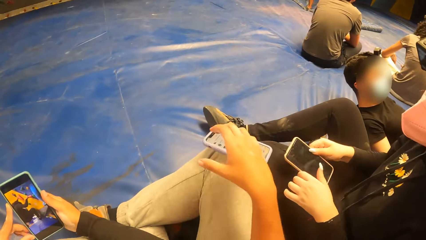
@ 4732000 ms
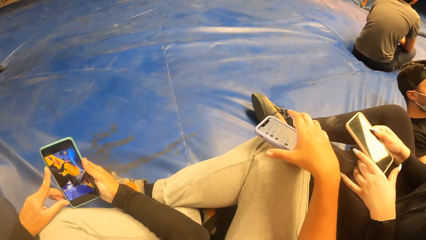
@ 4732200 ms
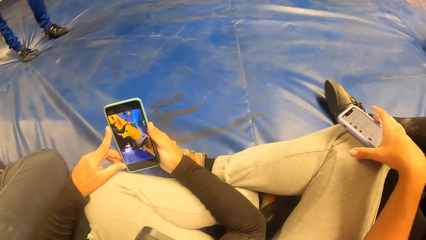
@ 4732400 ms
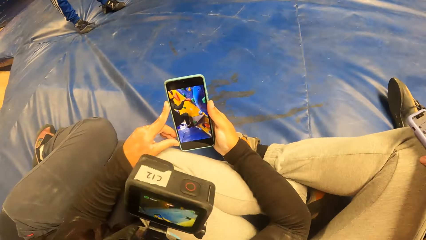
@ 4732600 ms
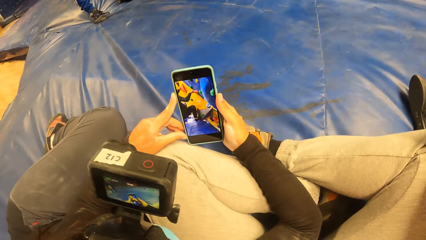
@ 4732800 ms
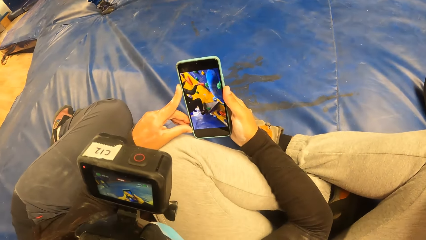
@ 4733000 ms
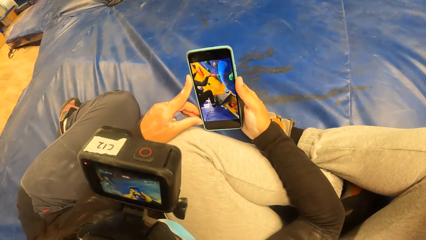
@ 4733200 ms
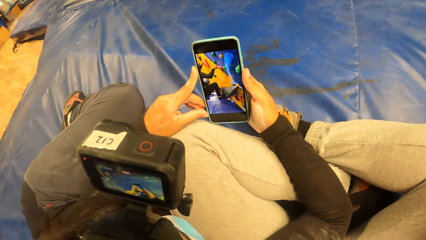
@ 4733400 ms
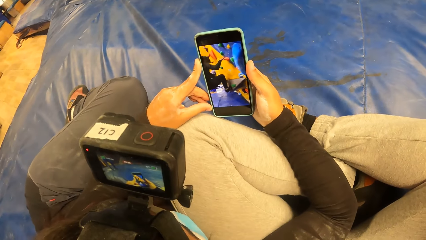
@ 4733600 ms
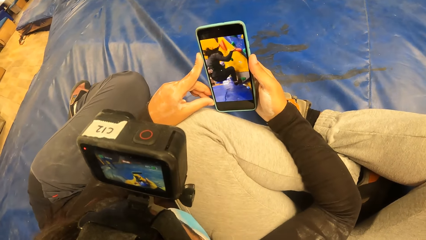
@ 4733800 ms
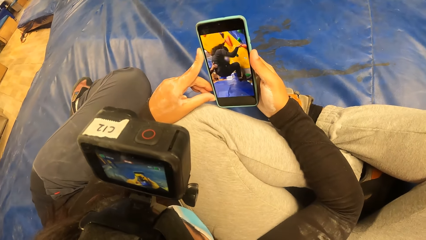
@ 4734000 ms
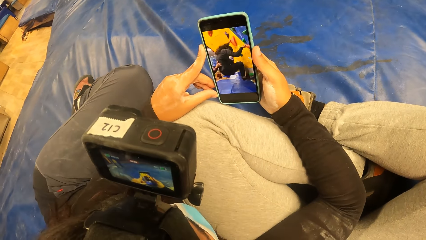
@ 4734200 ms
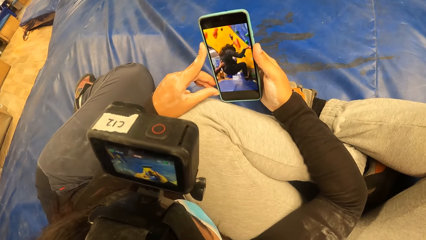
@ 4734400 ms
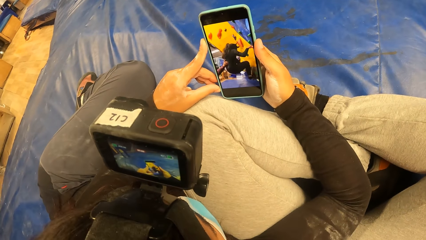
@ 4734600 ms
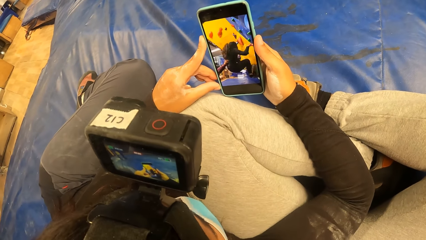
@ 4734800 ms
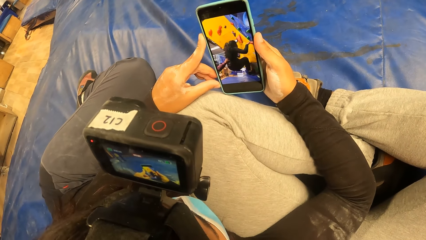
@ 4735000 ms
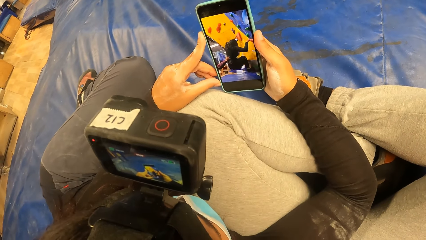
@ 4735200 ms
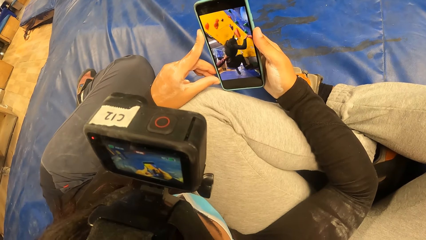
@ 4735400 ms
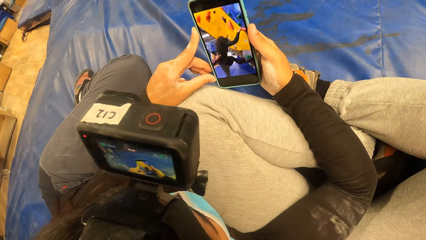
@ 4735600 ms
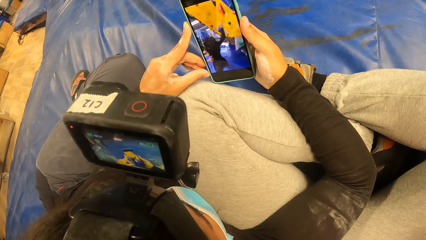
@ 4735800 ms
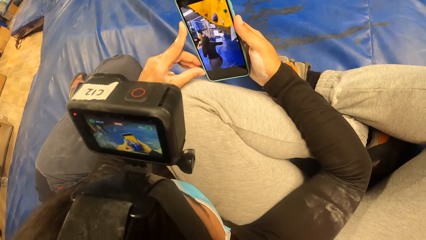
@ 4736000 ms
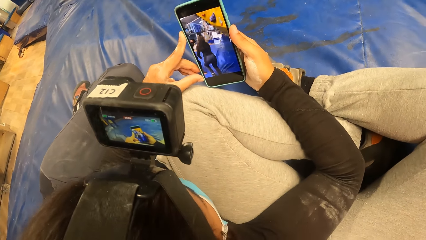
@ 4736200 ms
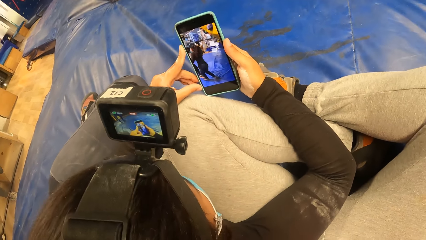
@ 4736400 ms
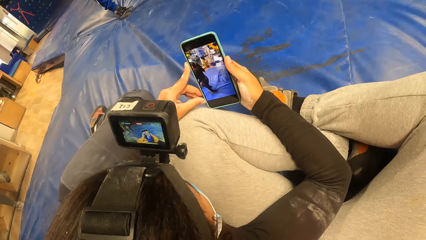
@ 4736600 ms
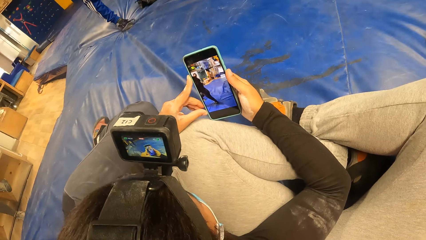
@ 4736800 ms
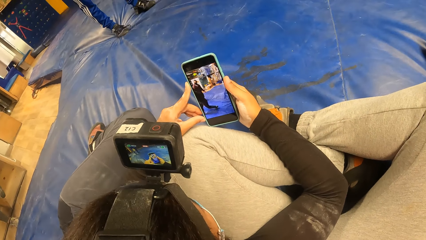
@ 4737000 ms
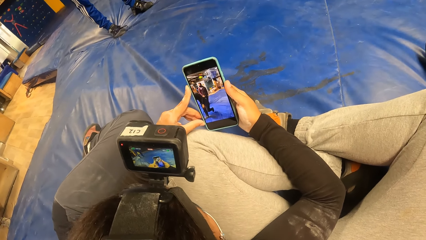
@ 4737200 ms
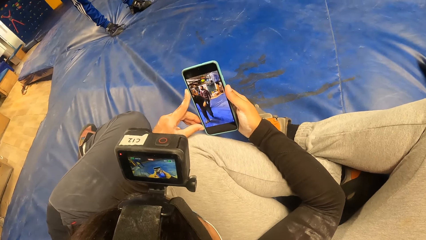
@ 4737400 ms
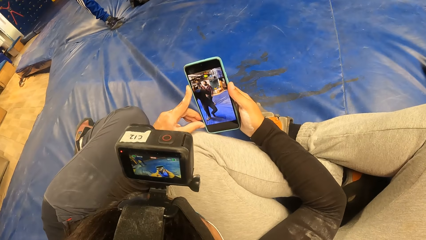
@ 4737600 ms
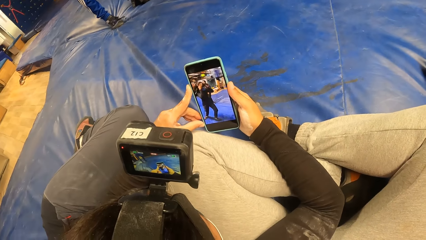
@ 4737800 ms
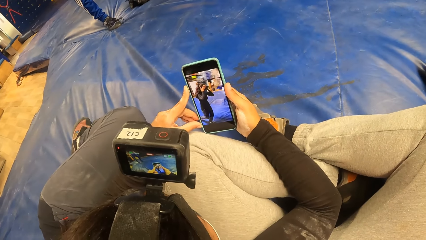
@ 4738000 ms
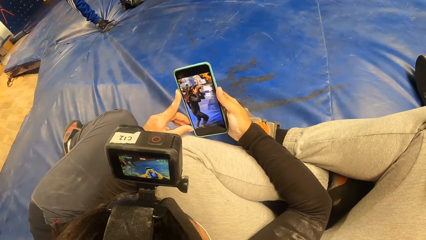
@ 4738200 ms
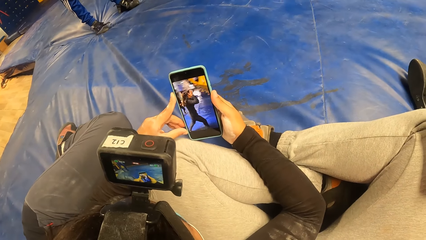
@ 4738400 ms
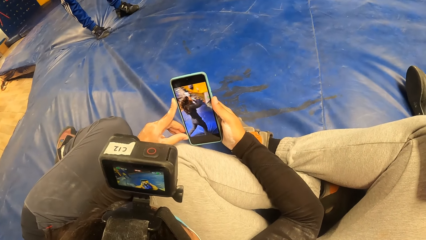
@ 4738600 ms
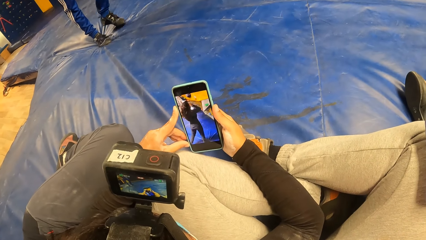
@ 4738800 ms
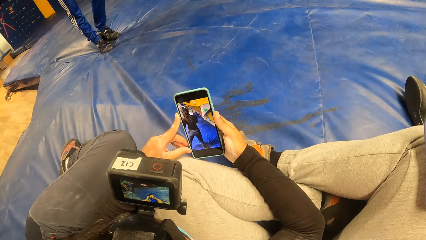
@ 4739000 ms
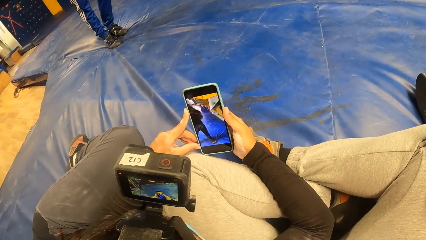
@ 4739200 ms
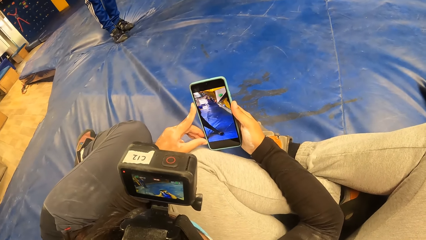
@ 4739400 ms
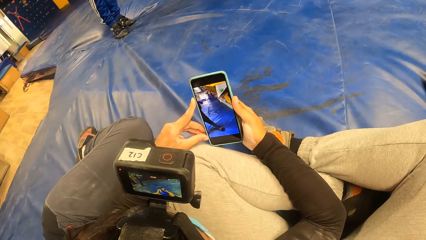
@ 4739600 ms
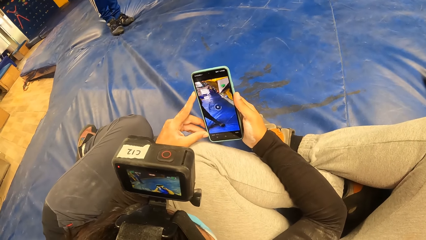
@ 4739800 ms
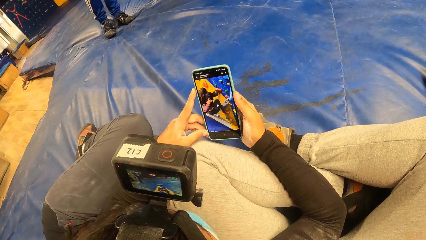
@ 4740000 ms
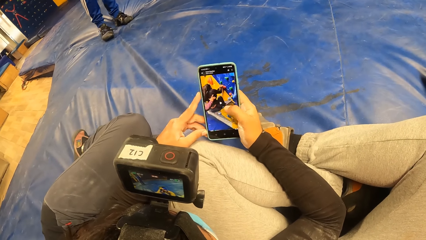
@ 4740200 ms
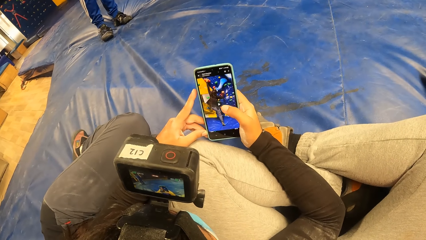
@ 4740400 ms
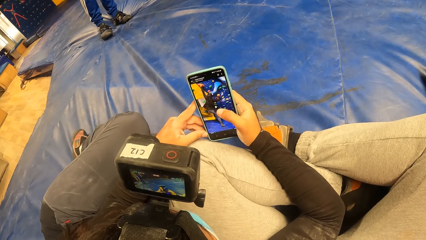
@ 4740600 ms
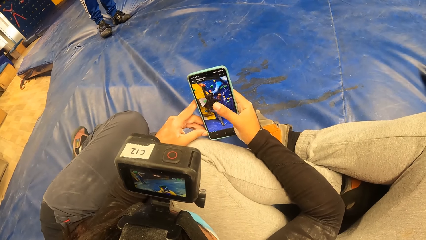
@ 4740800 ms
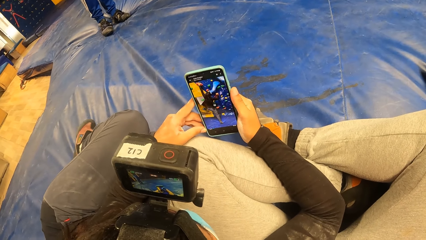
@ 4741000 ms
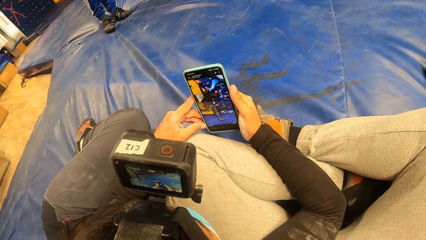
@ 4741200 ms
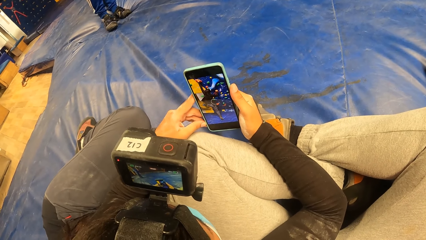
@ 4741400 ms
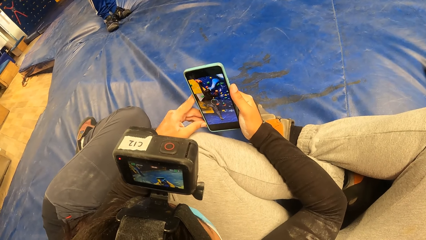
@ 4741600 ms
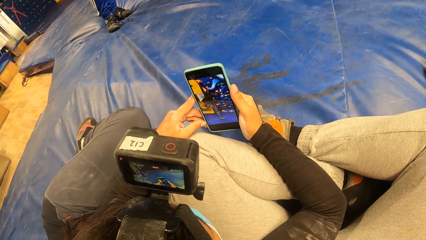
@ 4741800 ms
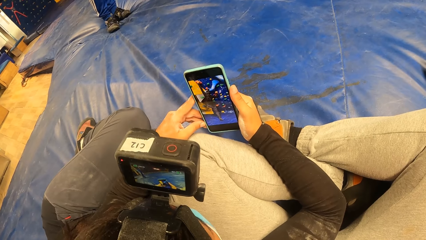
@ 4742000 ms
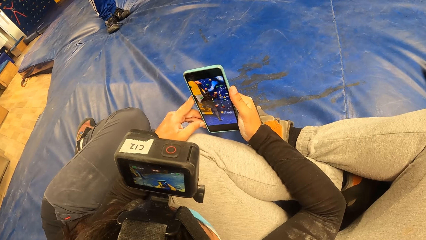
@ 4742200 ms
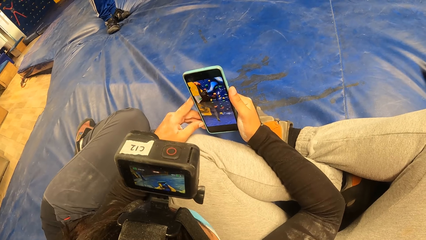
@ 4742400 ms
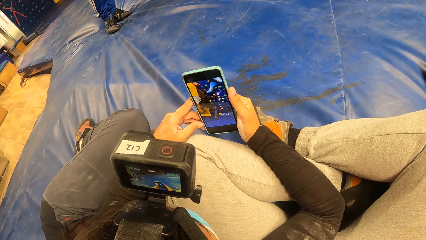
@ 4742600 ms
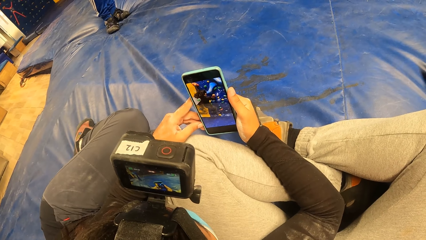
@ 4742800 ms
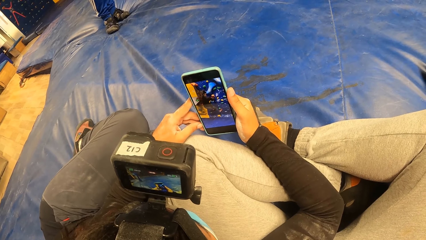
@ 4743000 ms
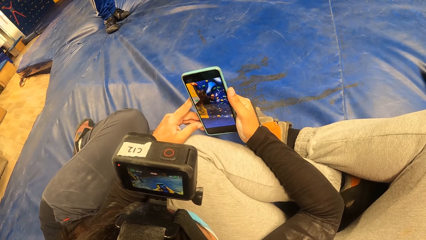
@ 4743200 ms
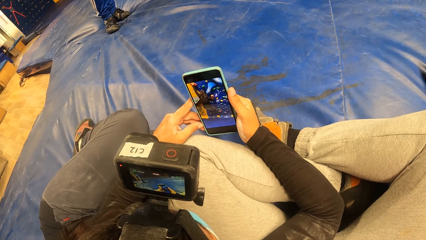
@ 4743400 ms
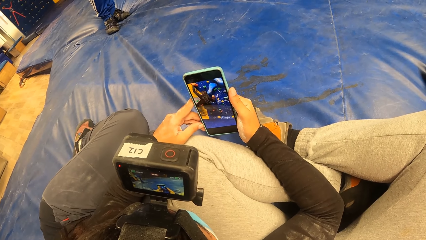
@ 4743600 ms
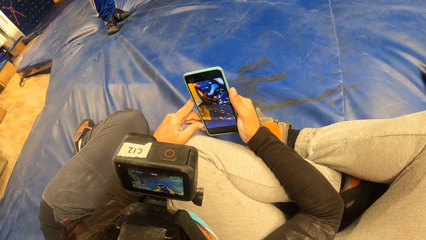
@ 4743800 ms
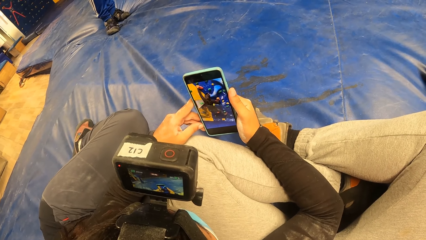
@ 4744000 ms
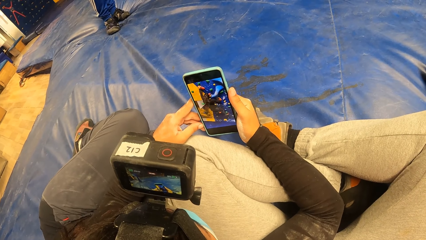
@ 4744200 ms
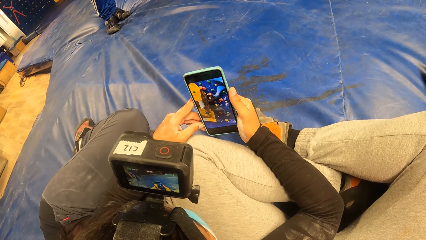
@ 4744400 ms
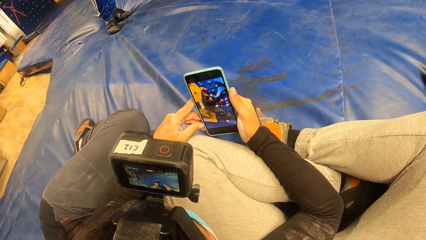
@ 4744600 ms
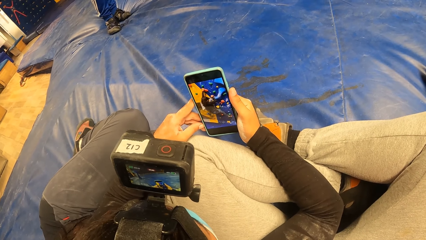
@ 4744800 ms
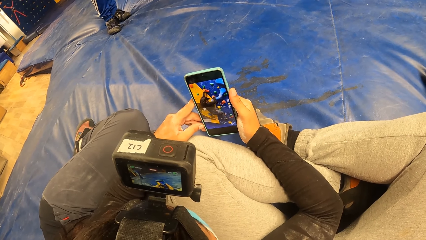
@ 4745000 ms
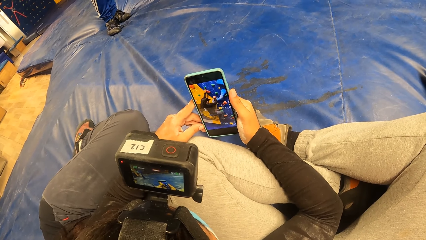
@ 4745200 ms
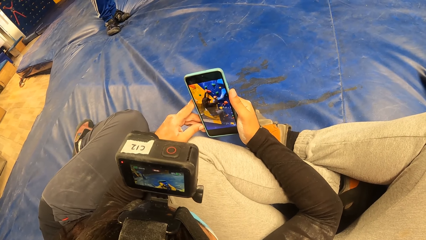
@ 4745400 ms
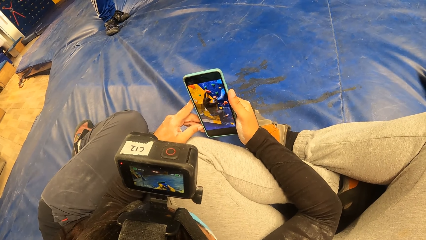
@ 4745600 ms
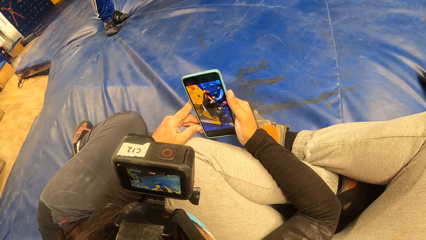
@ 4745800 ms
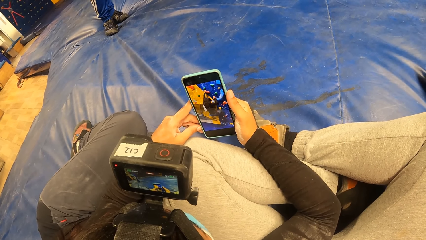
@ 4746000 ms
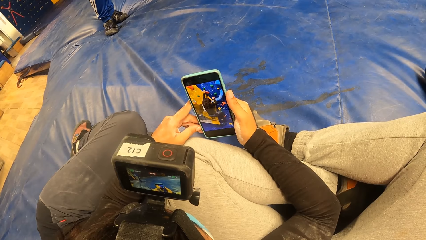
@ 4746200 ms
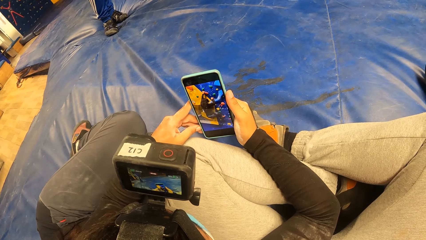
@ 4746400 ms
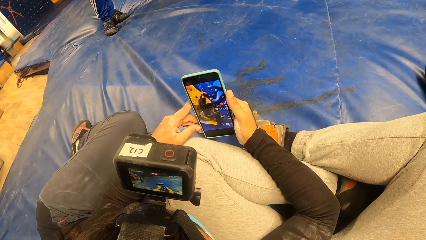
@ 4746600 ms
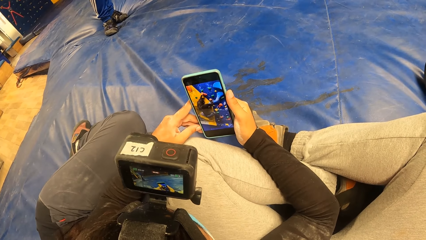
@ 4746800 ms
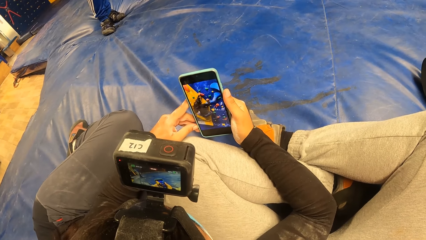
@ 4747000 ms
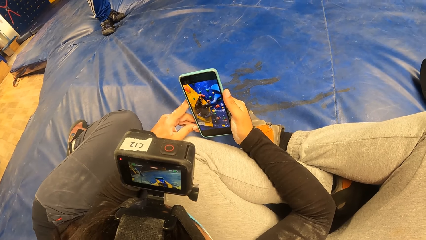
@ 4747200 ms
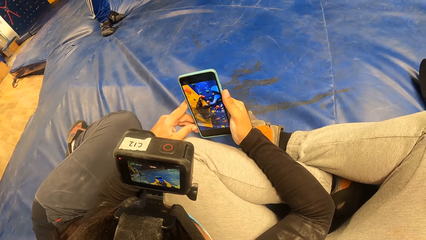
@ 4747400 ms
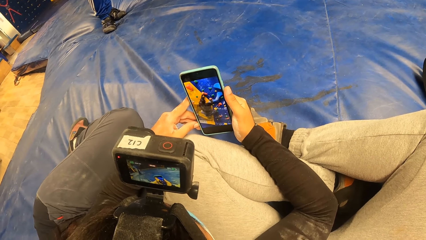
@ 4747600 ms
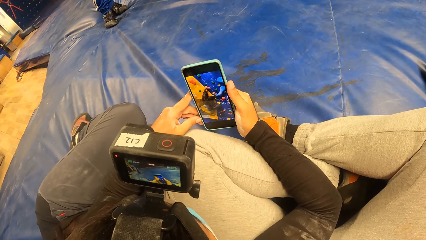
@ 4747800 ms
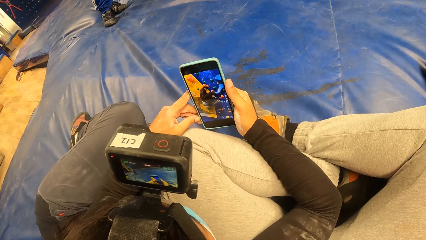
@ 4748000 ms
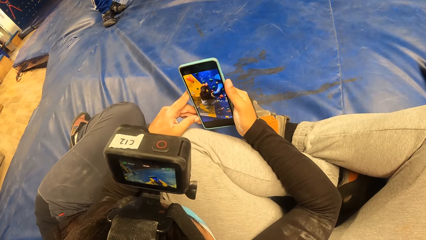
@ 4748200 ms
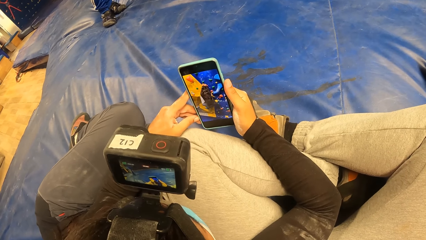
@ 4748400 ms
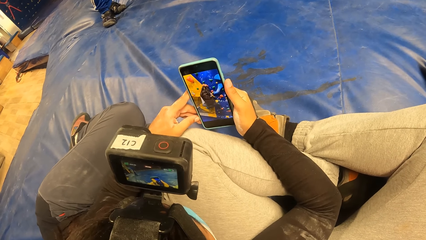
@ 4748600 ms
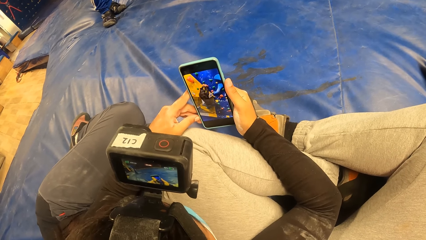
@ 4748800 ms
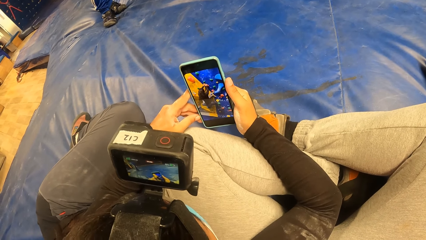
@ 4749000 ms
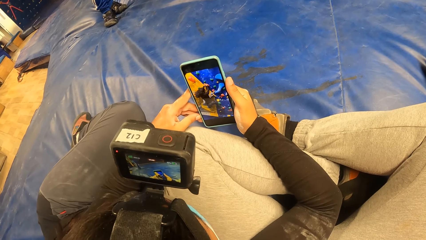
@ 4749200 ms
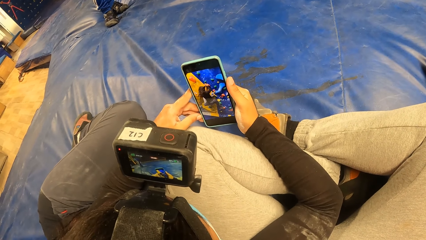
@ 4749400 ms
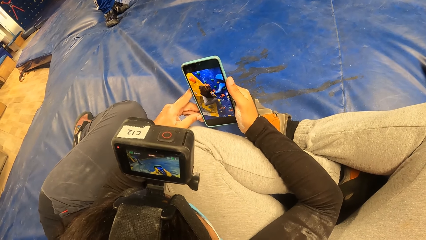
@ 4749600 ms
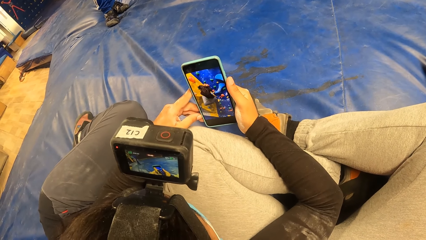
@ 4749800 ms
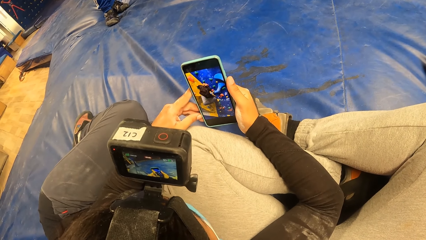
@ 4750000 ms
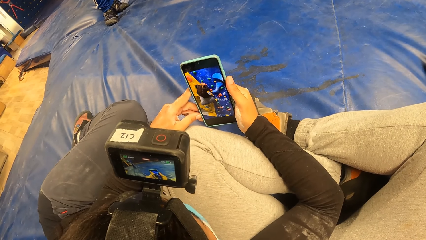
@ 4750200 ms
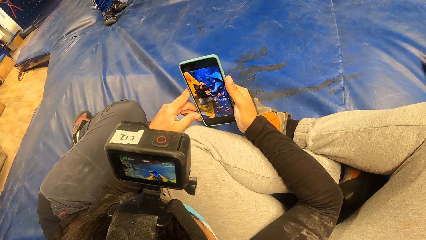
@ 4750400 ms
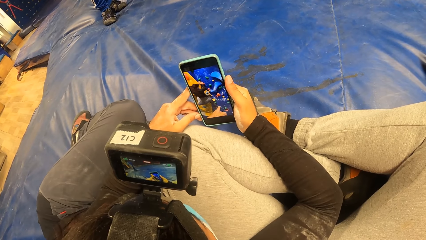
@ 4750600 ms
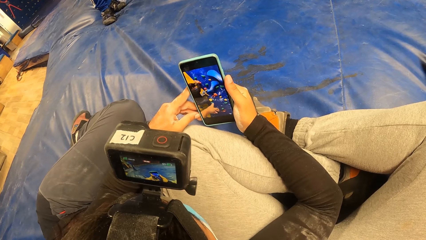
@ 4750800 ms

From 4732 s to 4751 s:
The camera wearer picks up the mobile phone from the top of her leg with her right hand. She and a person watch a video on the phone. The person scrolls the phone. The camera wearer and the person watch a video on the phone.
